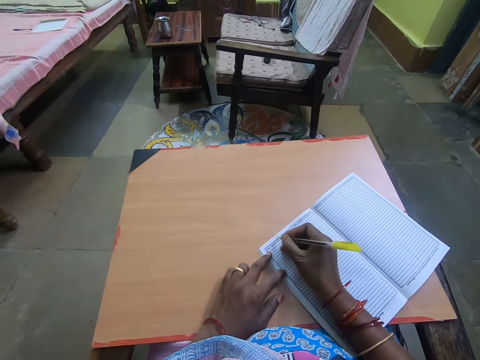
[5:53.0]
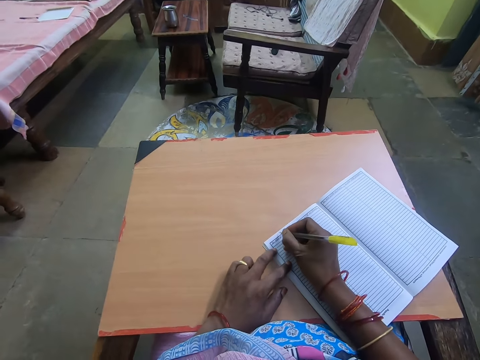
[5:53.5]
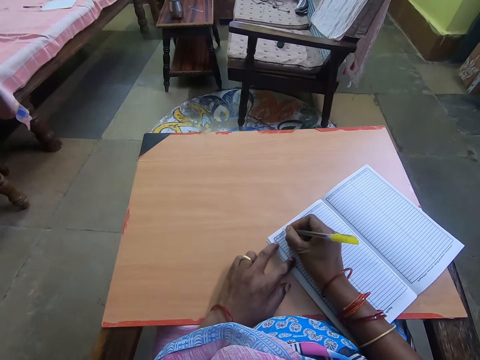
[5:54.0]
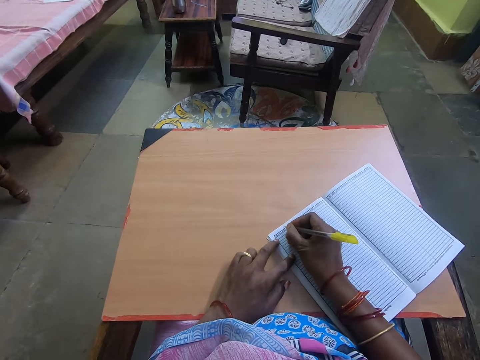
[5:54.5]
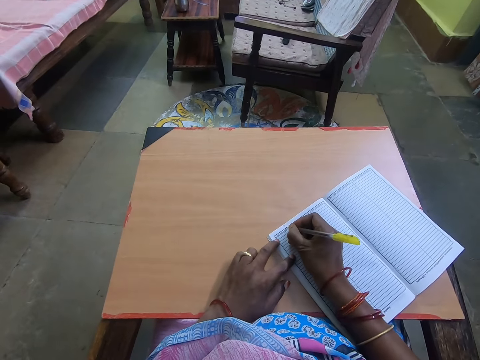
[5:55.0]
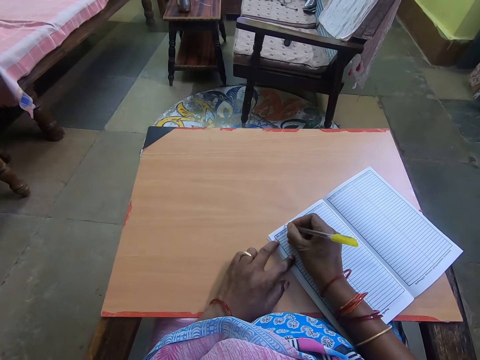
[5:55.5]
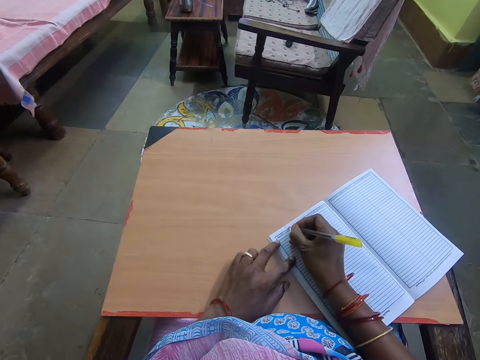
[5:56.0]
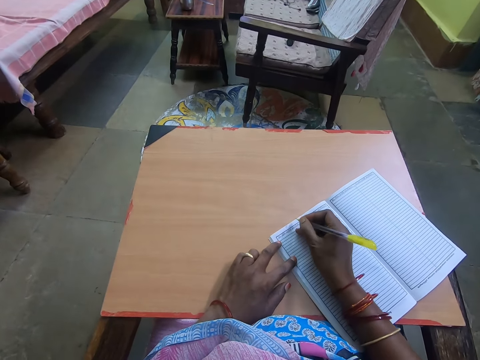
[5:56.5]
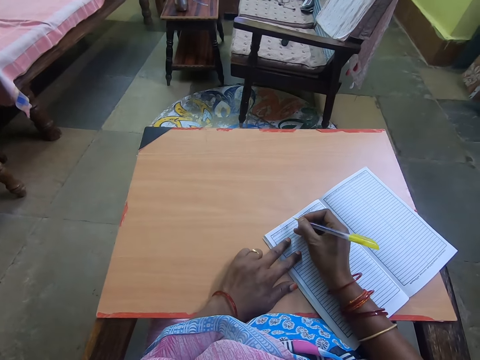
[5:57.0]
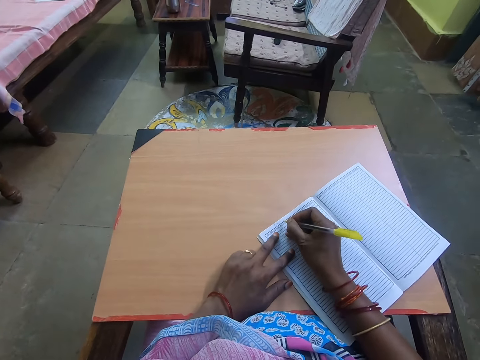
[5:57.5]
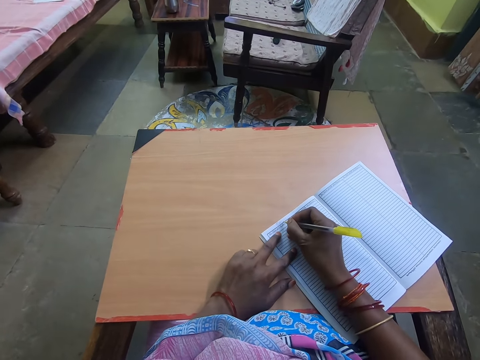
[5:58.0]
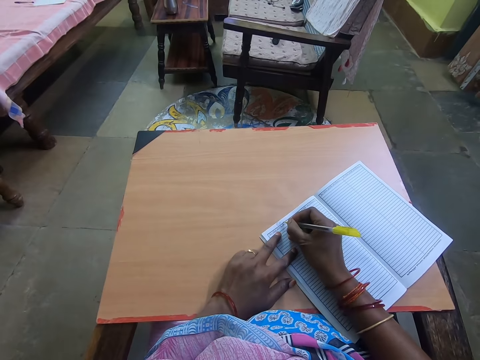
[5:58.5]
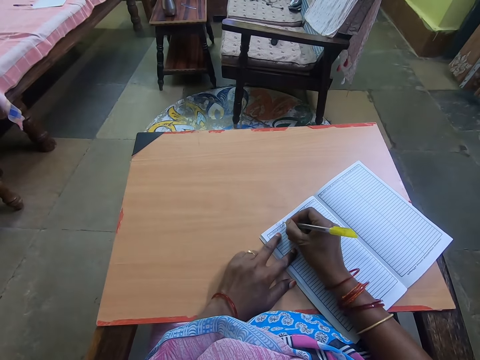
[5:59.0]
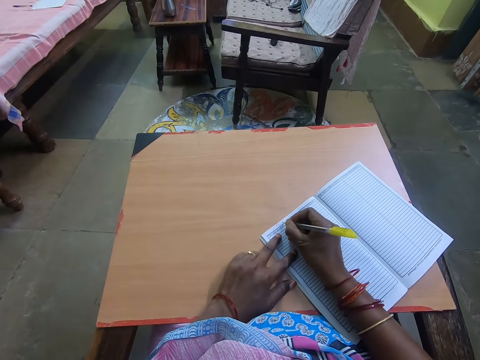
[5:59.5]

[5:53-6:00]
The camera wearer writes on a book with a pen with her right hand.

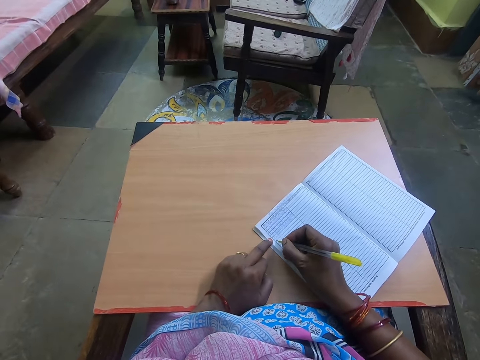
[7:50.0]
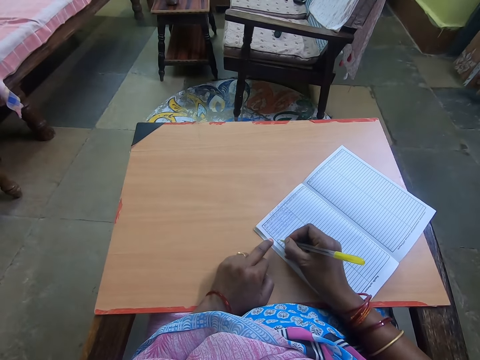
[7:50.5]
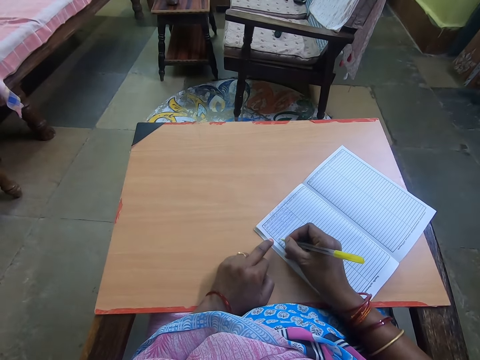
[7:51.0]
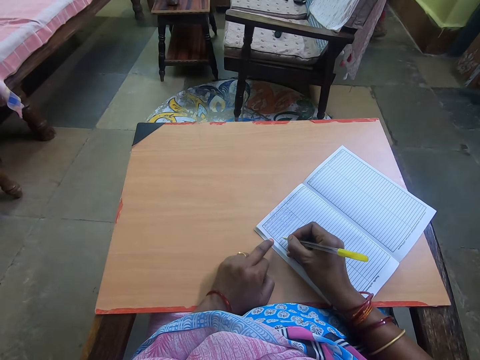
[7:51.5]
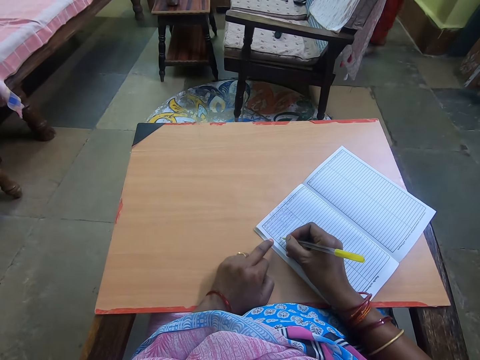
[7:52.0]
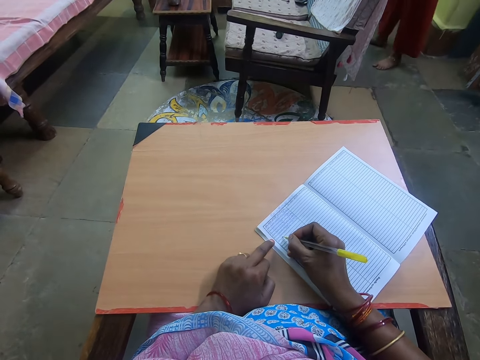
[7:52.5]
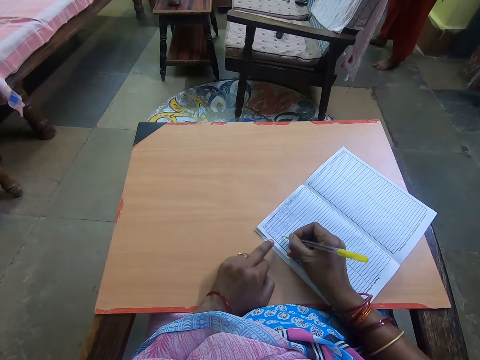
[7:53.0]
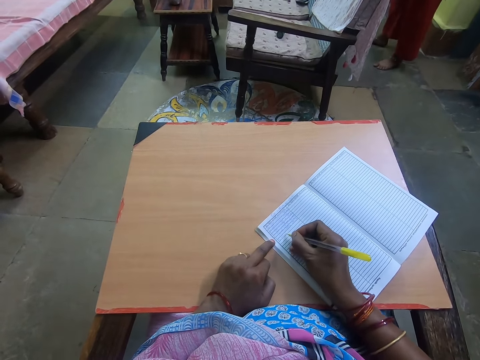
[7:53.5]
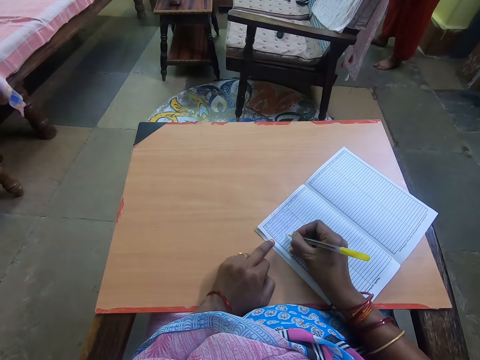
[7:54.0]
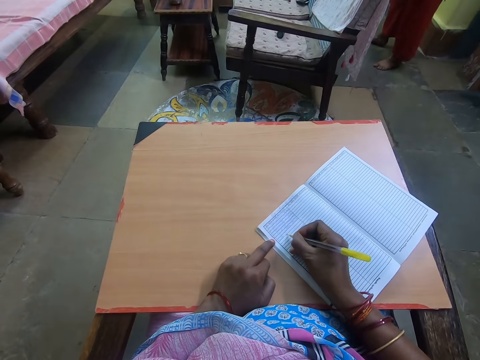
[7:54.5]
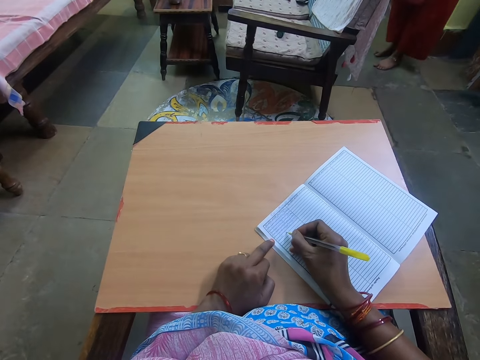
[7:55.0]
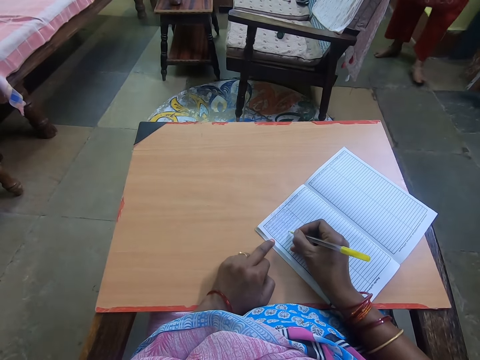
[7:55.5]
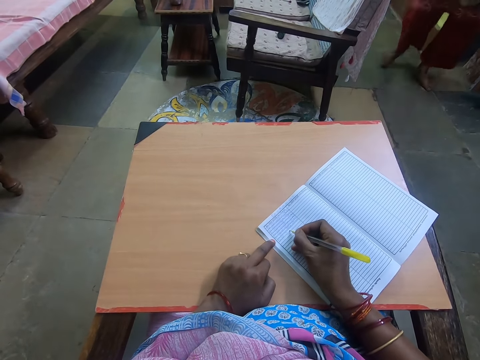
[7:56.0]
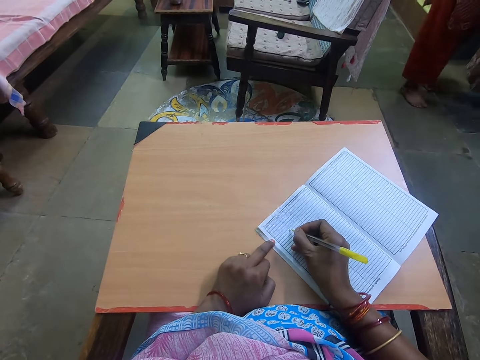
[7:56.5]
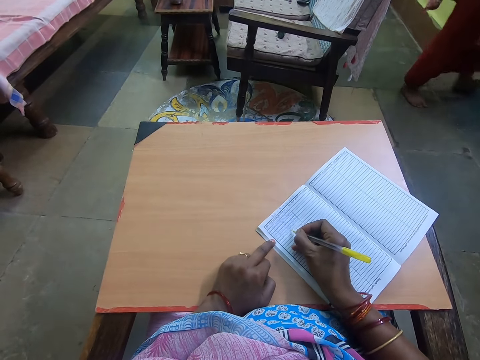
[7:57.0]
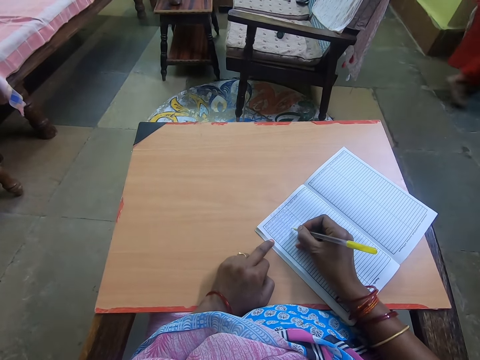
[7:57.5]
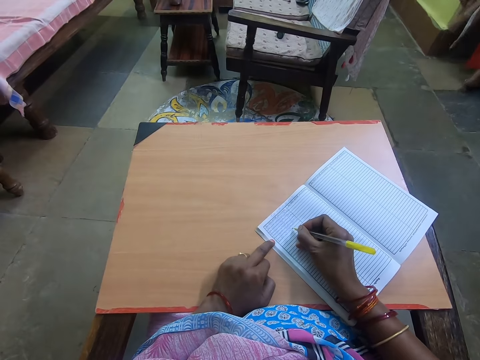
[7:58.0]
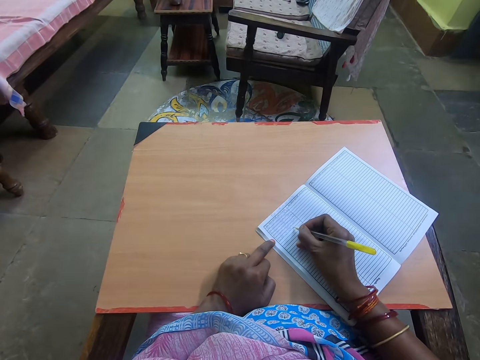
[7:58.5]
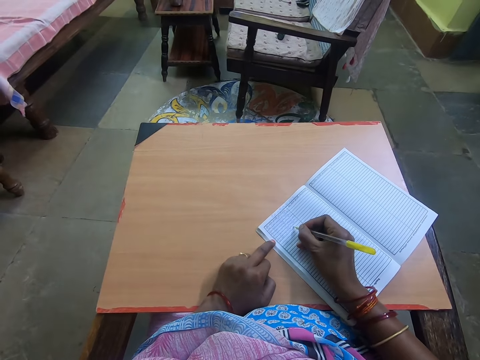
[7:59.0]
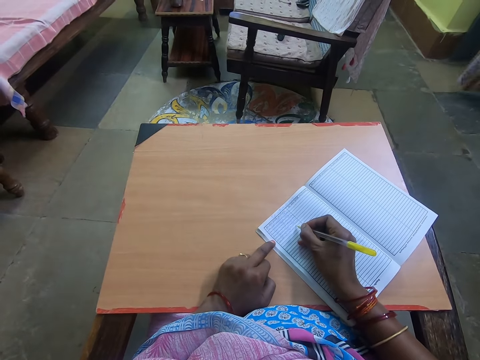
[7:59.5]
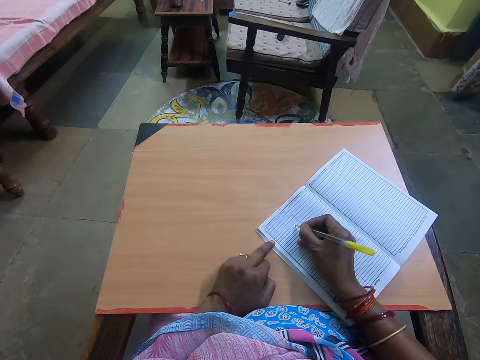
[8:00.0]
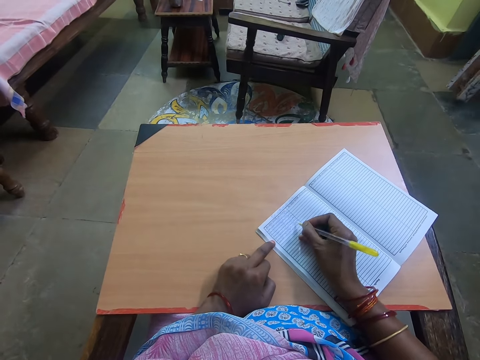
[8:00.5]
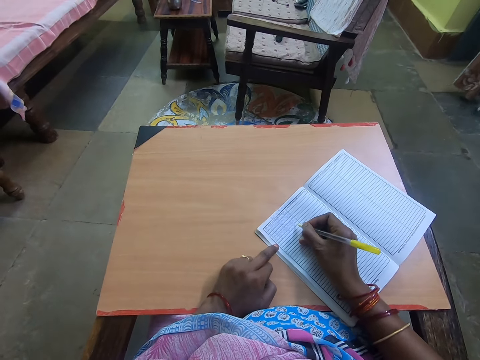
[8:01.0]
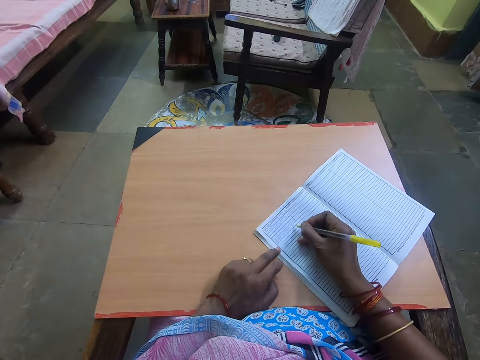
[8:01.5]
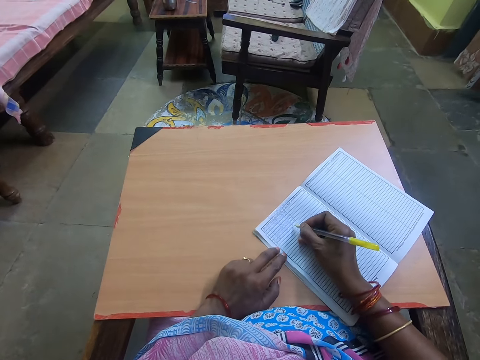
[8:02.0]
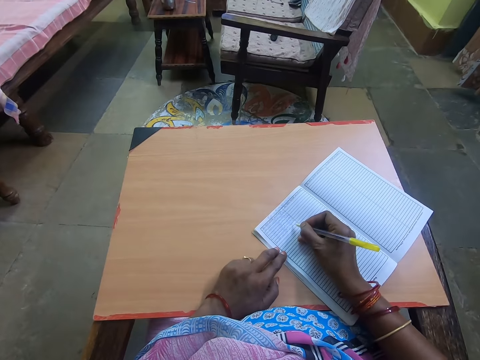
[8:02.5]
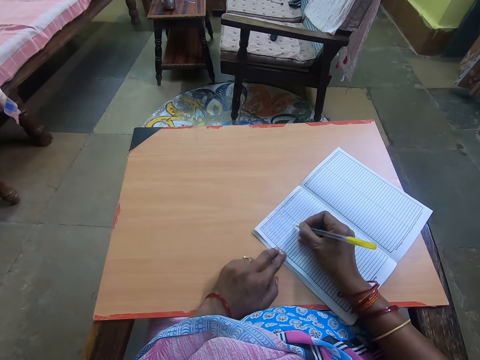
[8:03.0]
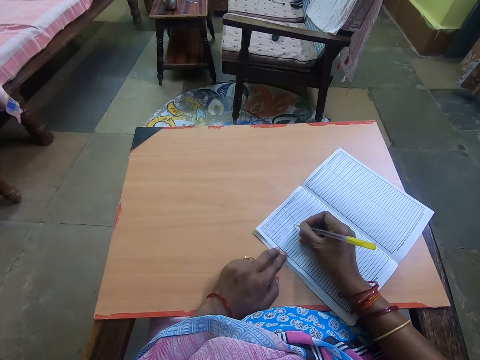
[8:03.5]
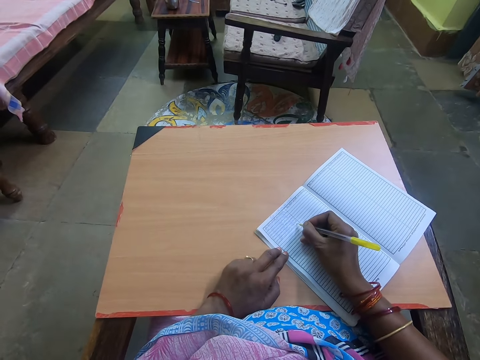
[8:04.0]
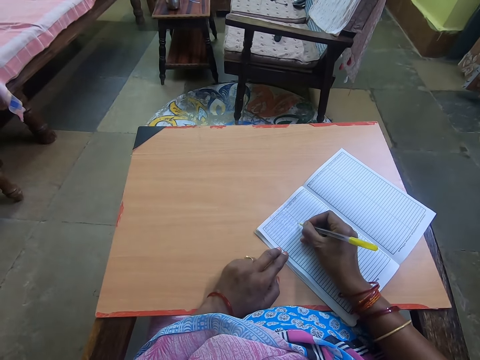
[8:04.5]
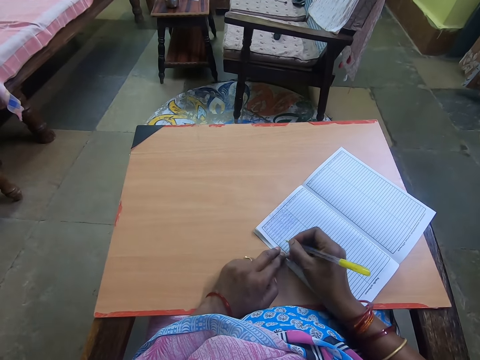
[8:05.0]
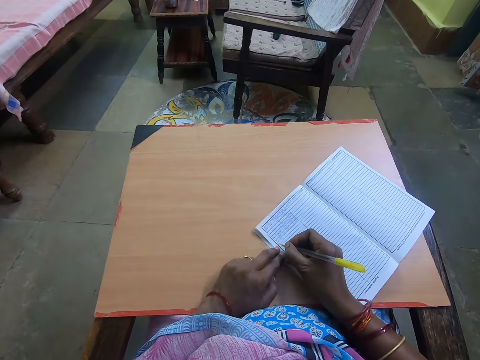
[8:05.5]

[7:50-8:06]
The woman stands. The woman walks out of the room. The camera wearer talks.

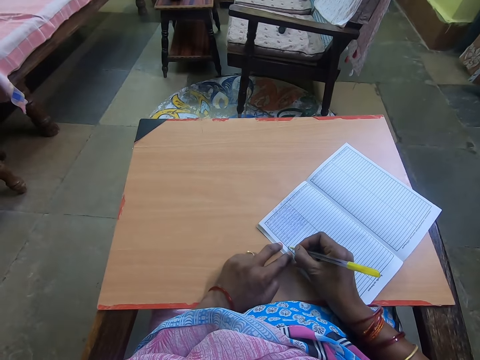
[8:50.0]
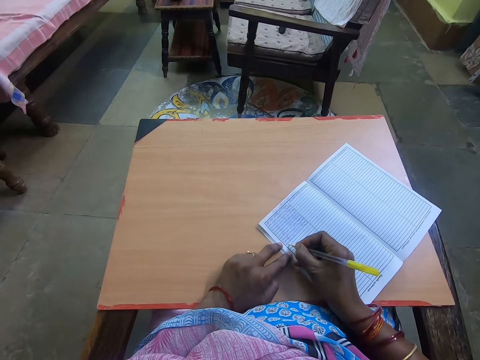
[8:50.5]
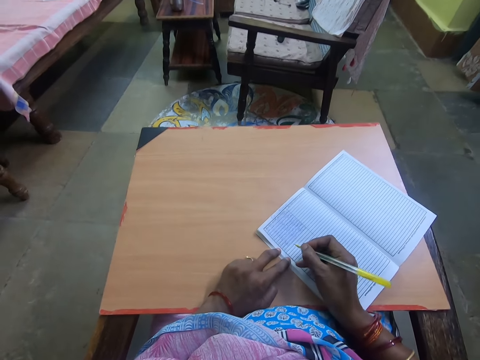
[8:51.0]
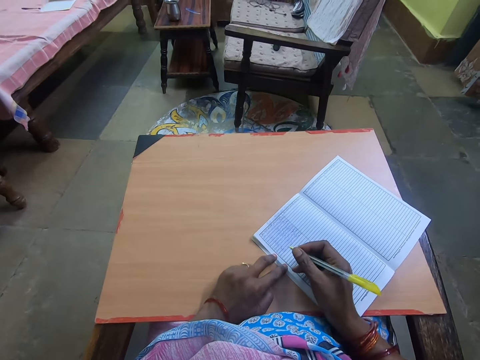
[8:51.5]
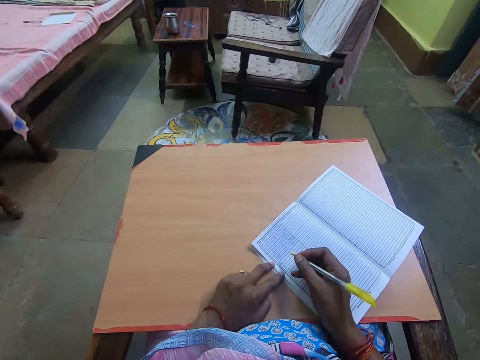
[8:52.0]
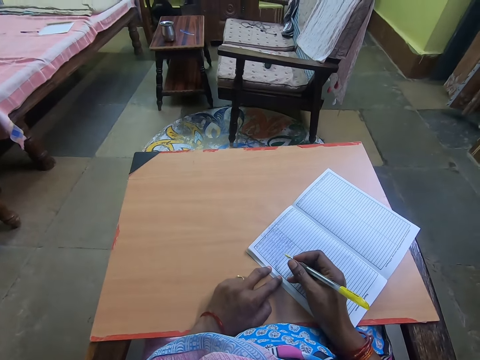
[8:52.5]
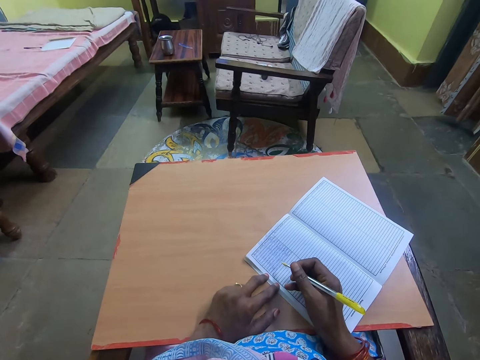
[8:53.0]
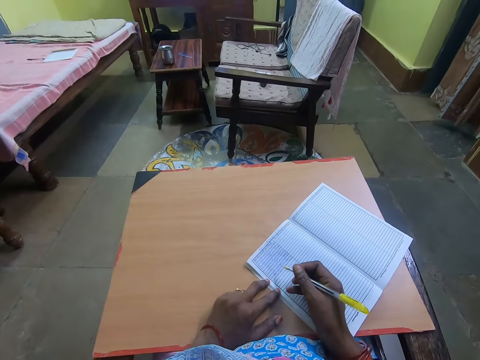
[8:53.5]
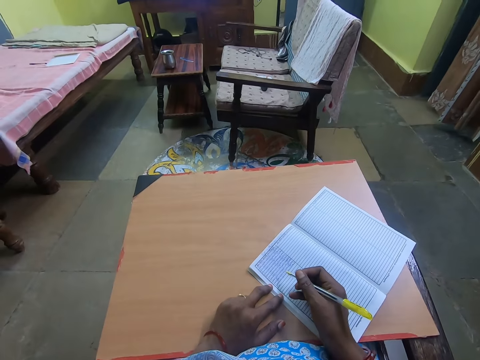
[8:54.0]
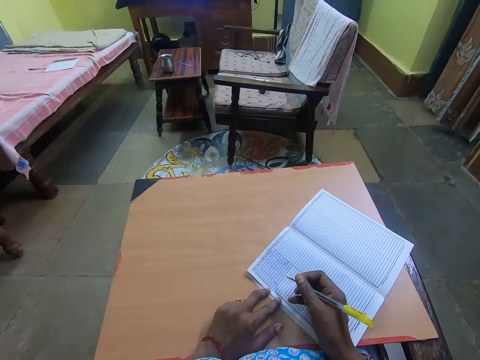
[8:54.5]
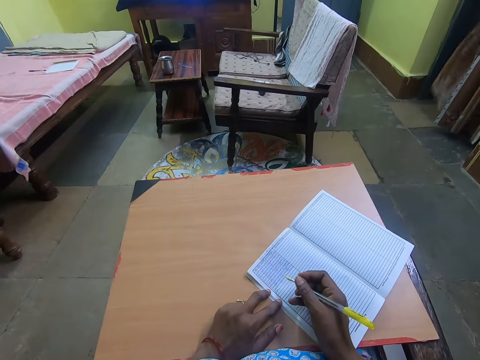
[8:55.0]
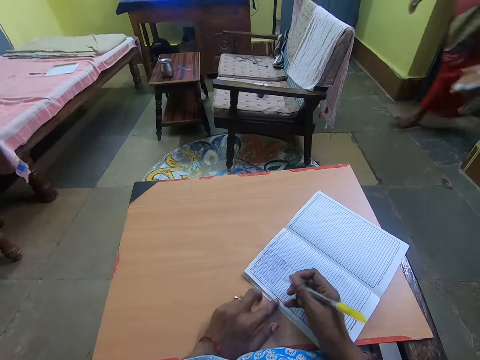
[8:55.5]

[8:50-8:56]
The camera wearer stops writing on the book.
